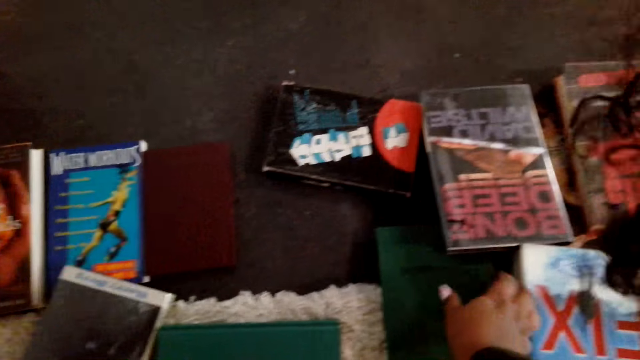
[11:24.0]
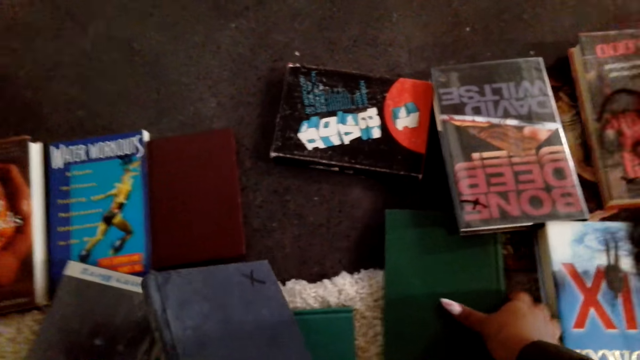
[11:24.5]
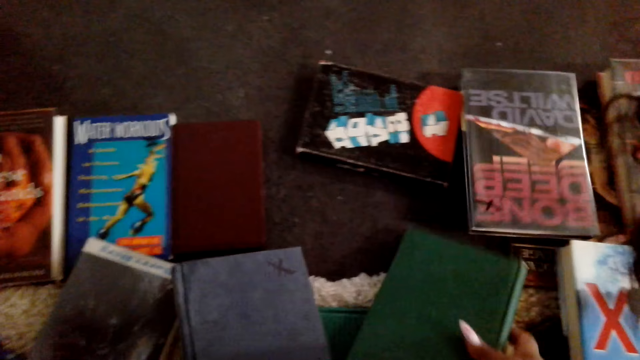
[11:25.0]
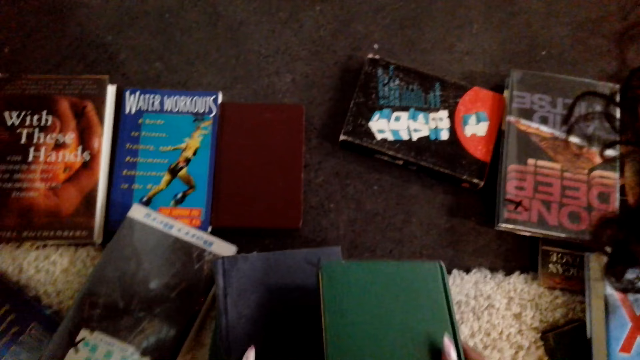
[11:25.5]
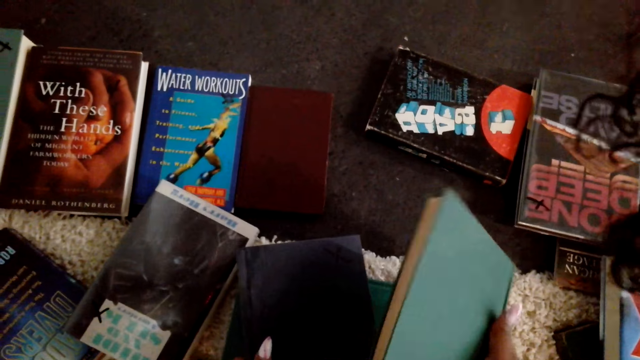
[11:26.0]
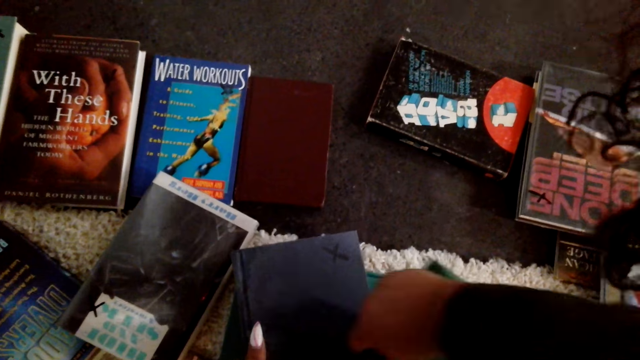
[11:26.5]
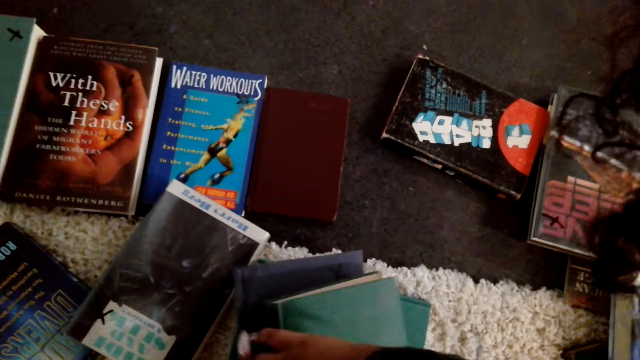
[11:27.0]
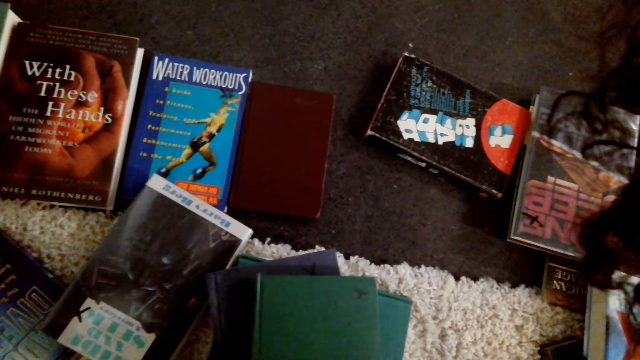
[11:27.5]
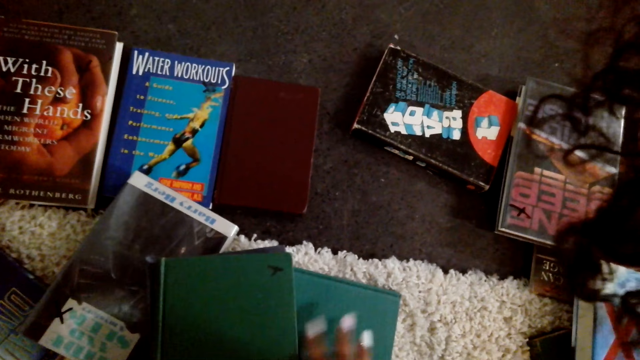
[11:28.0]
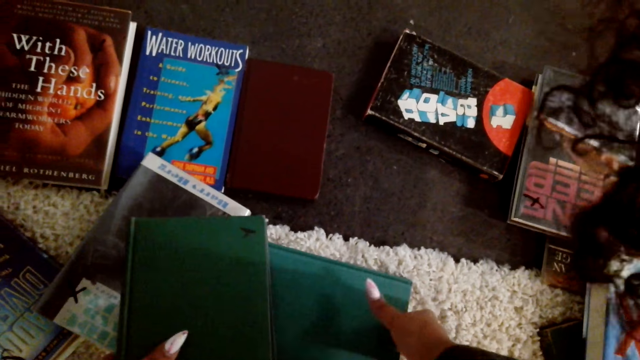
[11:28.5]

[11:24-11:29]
The camera wearer arranges books on the floor.

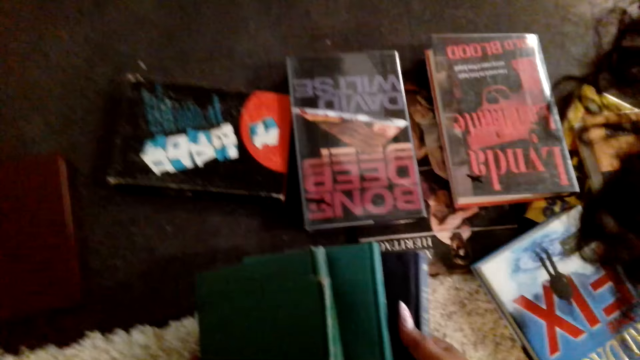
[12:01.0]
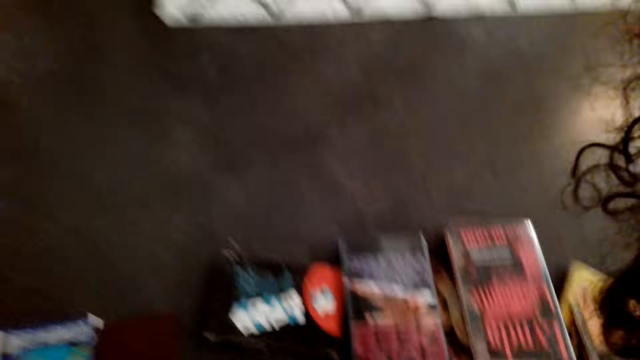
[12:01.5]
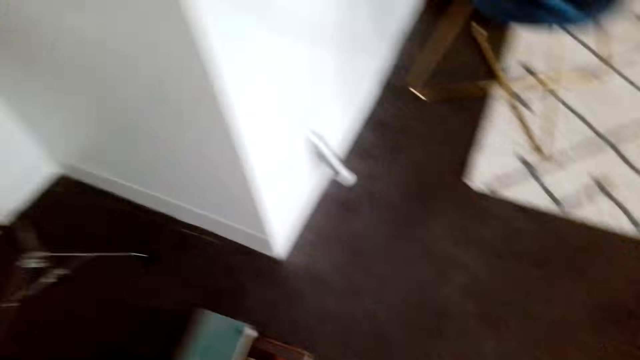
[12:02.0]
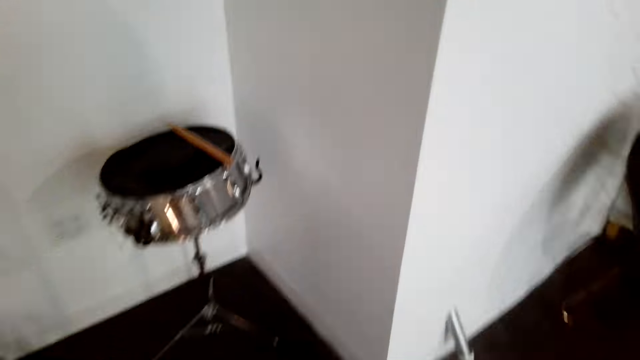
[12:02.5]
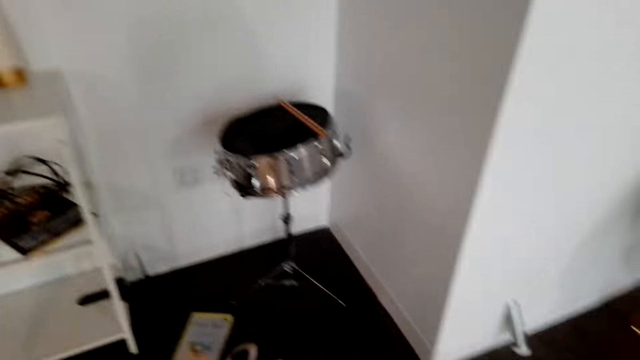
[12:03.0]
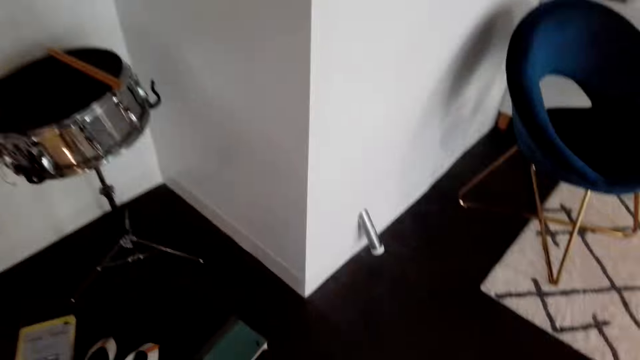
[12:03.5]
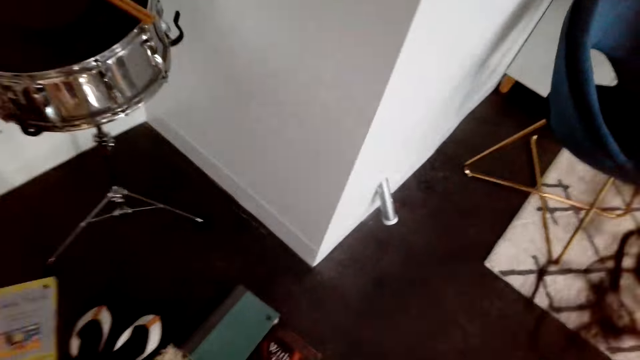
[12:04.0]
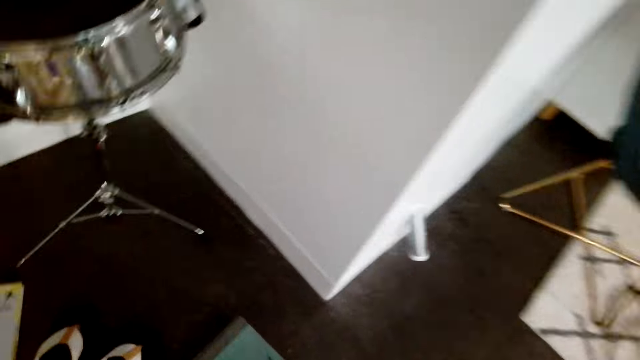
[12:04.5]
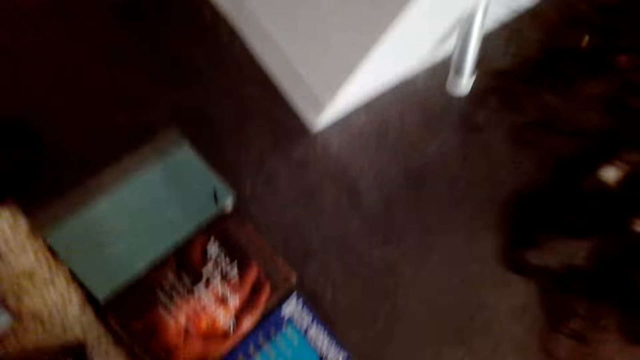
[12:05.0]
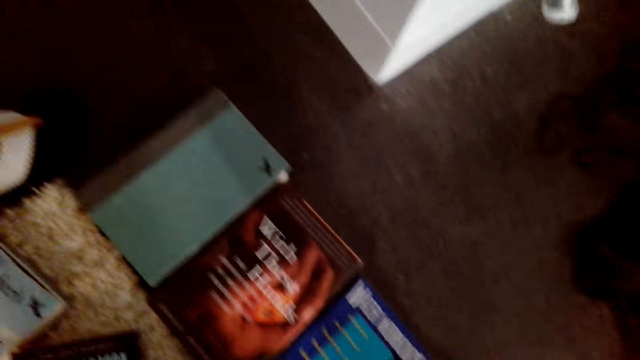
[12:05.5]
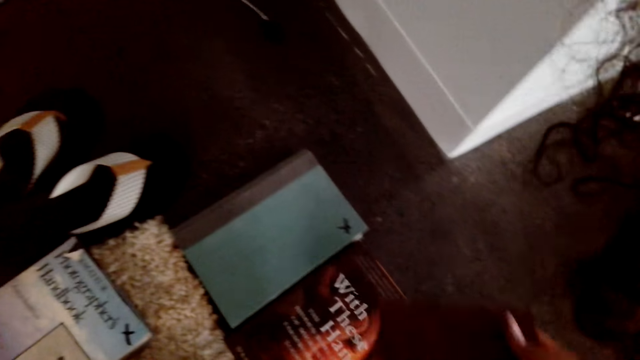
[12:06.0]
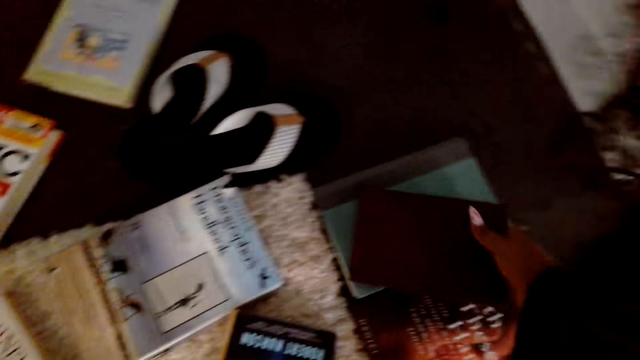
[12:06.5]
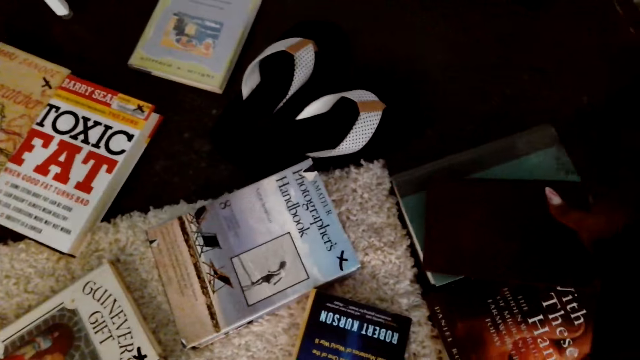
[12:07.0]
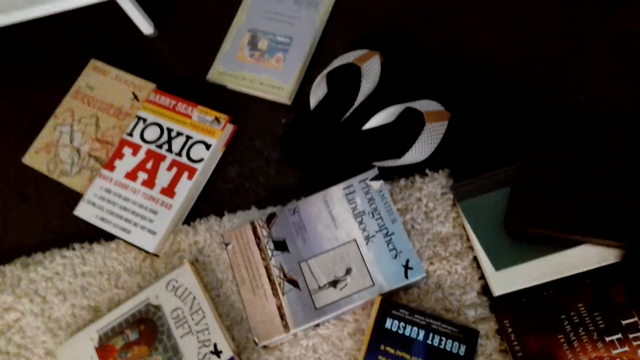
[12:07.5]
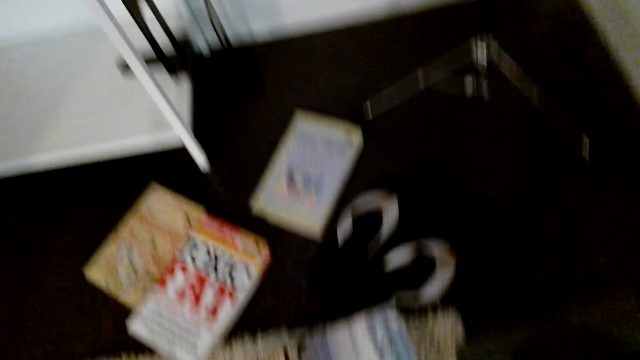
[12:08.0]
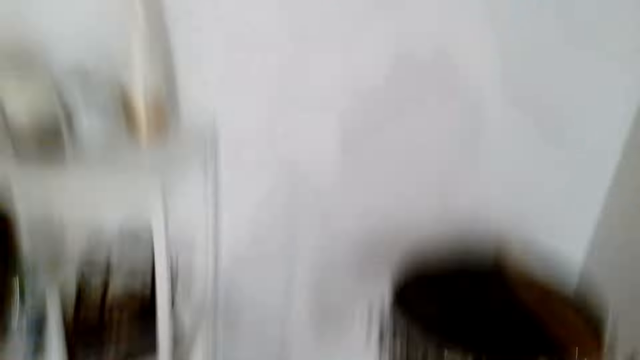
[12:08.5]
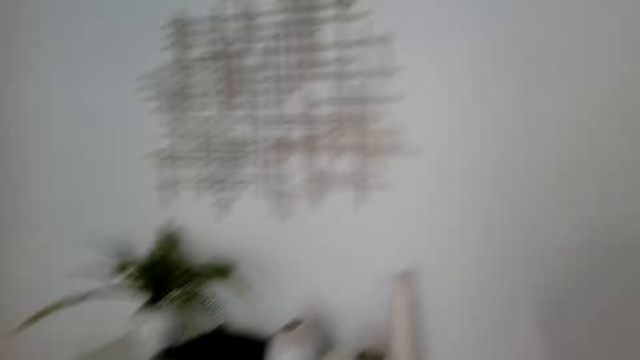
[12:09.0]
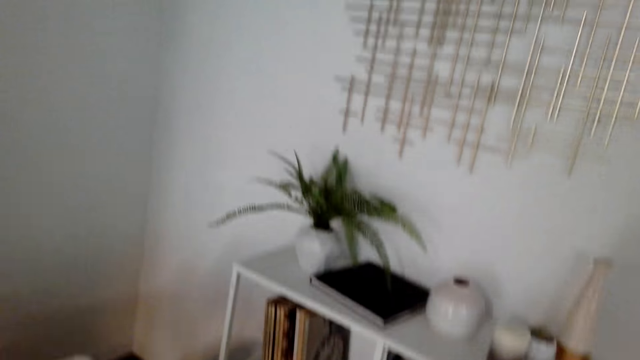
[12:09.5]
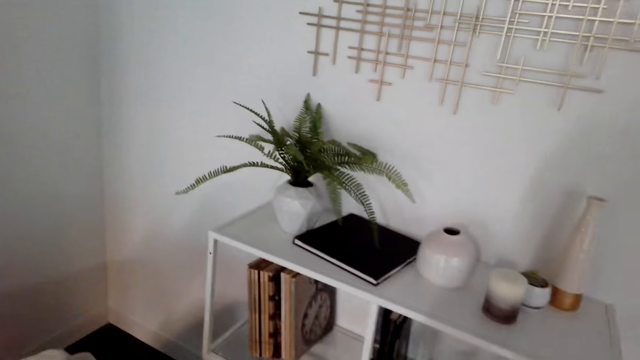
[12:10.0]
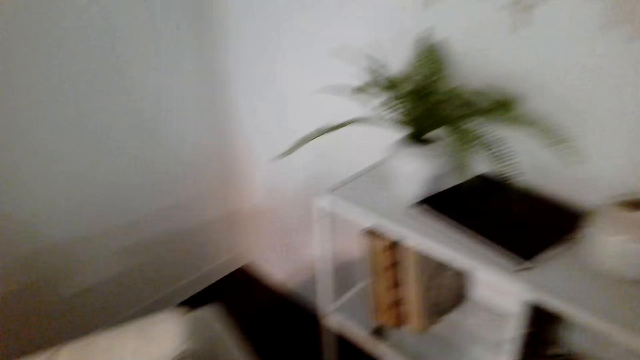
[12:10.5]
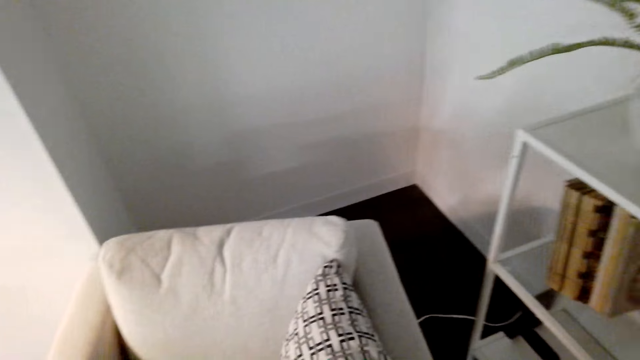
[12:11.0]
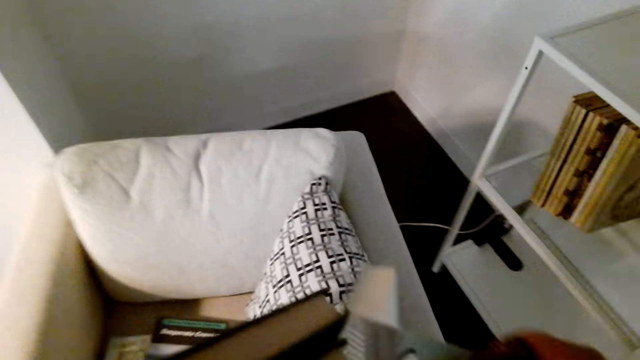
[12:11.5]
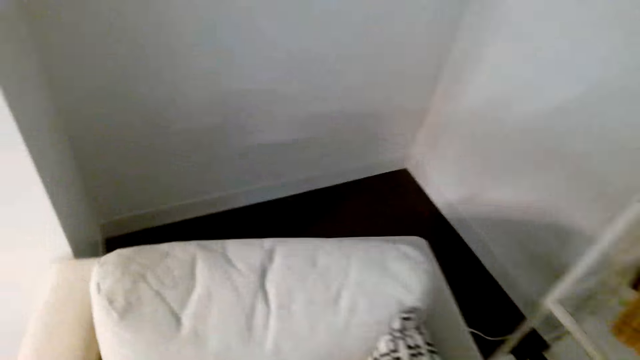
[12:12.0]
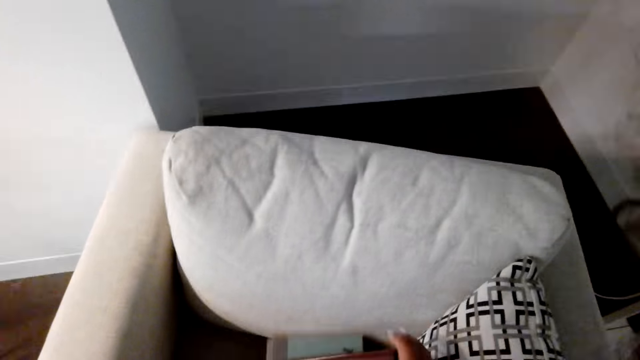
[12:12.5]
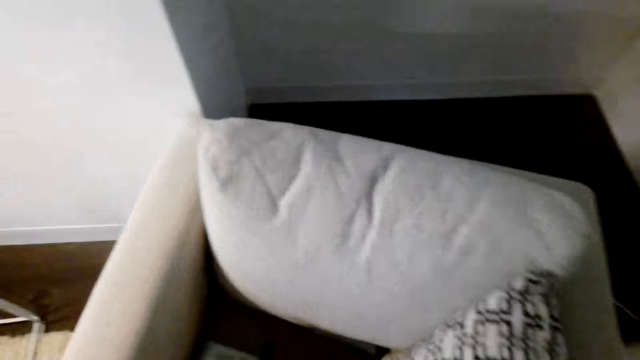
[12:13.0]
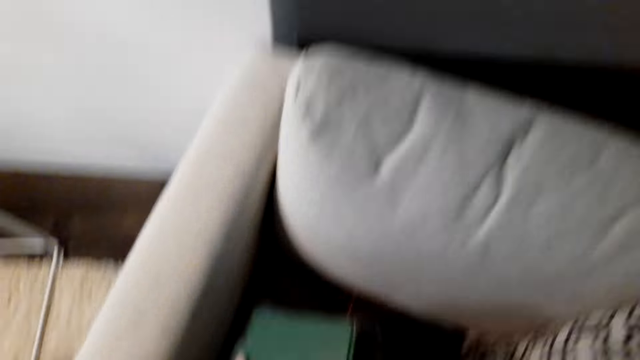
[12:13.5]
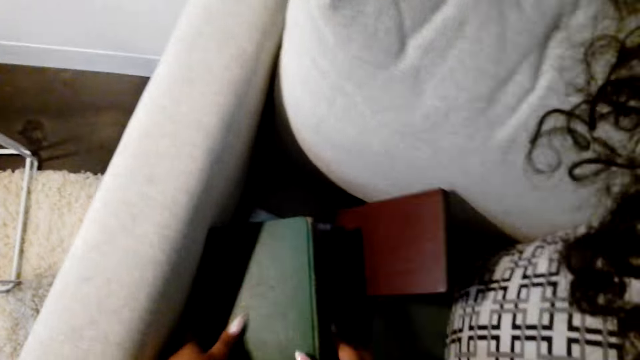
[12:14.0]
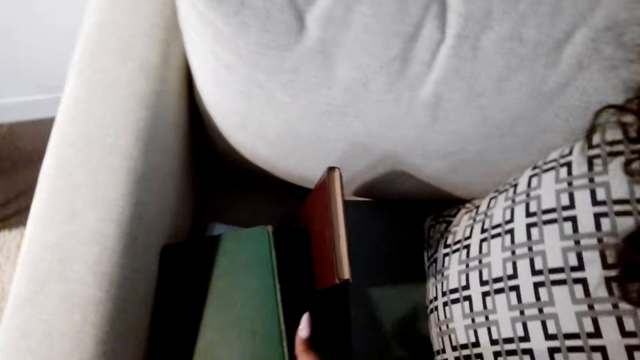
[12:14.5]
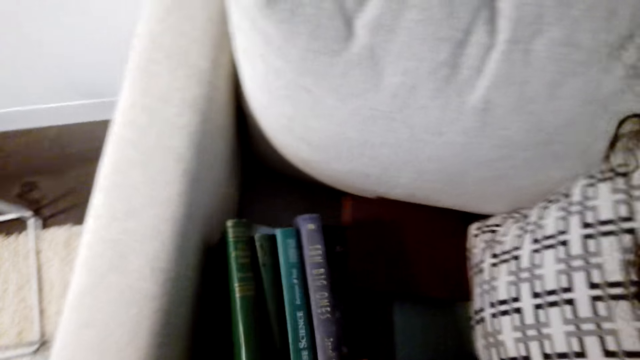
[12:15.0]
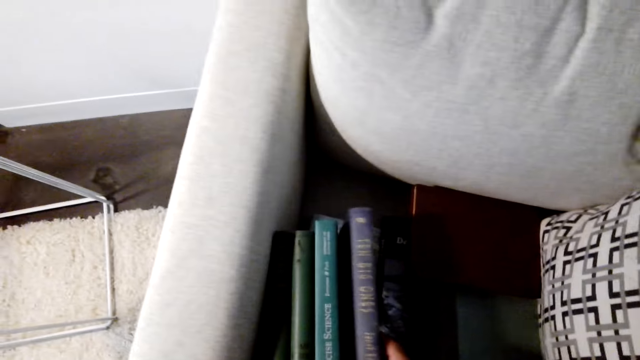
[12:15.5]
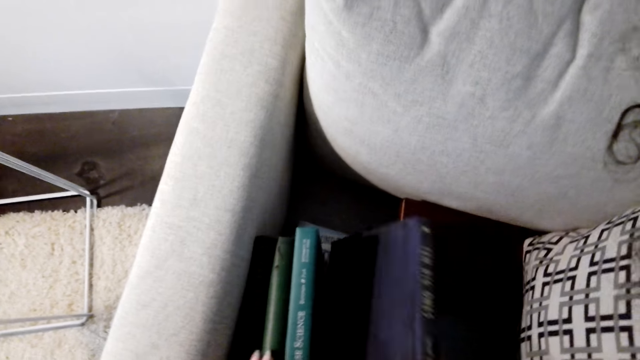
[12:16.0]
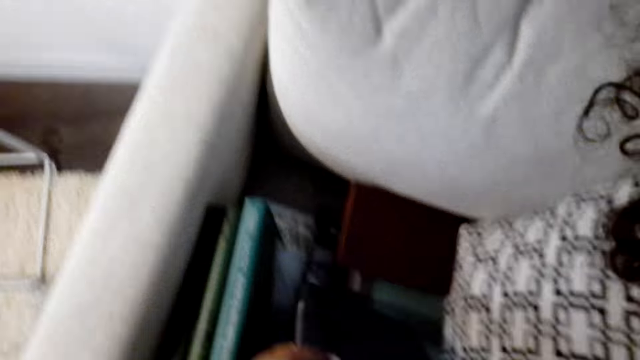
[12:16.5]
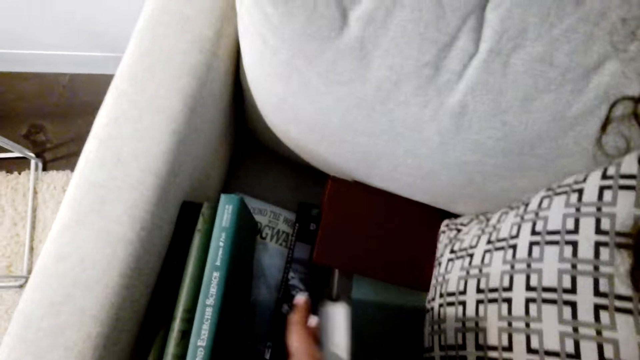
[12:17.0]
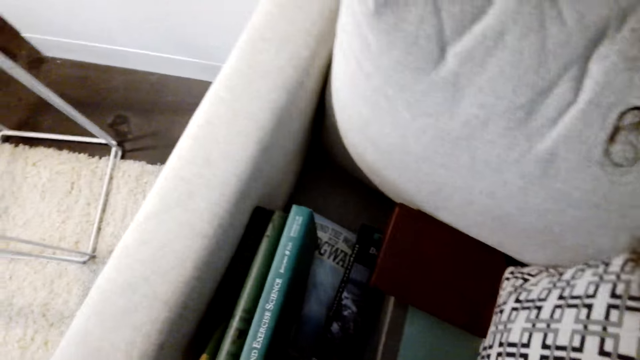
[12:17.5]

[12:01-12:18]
The camera wearer turns around the room. They pick books from the floor. They arrange the books on the floor. They turn around the room. They move towards the chair. They place the books on the chair.
